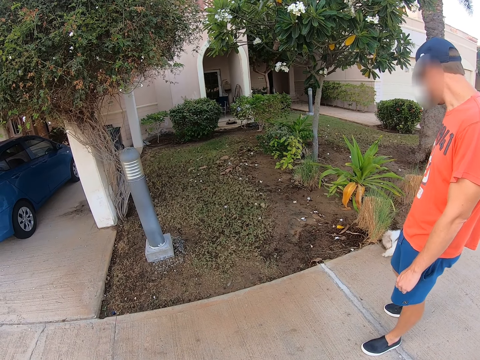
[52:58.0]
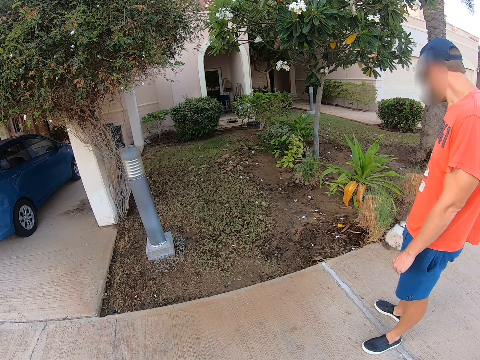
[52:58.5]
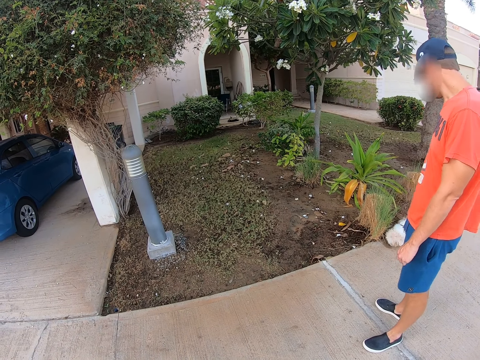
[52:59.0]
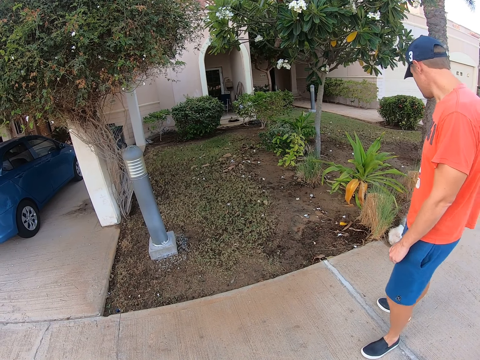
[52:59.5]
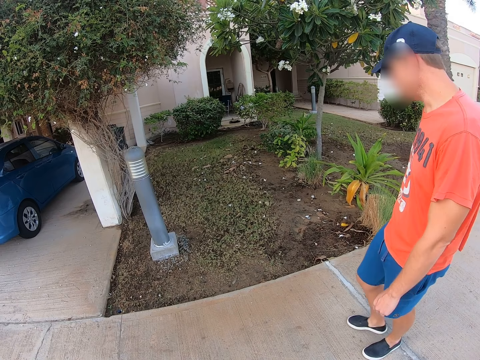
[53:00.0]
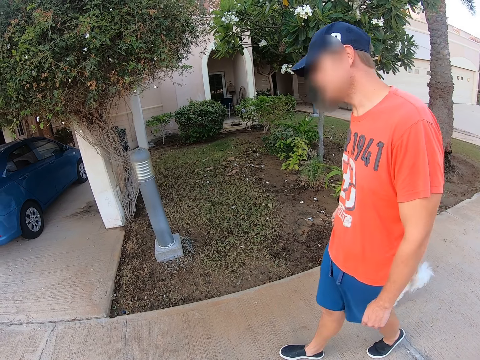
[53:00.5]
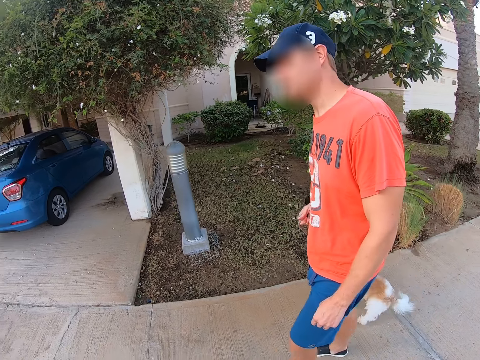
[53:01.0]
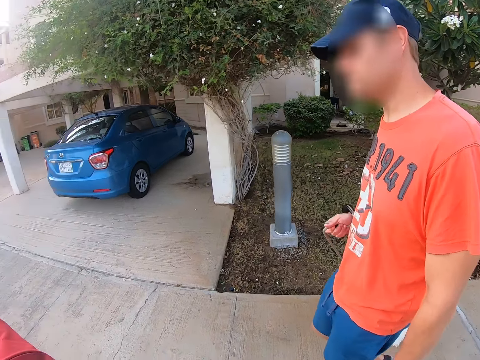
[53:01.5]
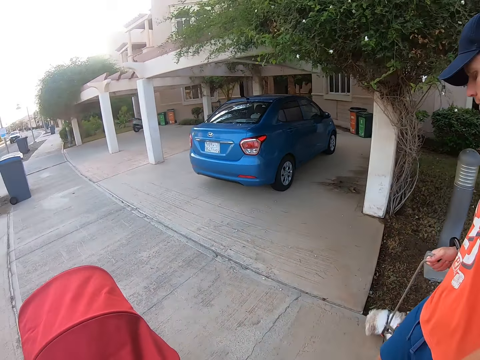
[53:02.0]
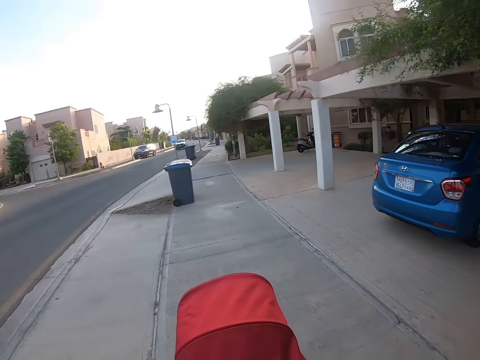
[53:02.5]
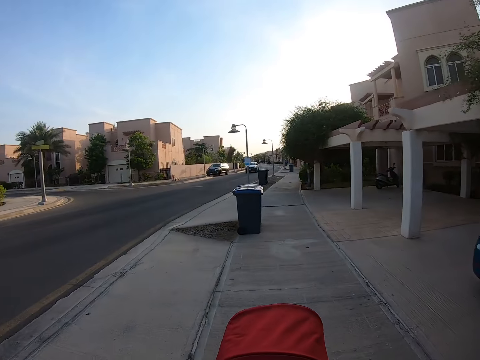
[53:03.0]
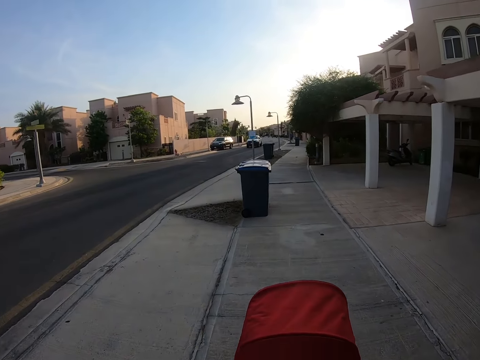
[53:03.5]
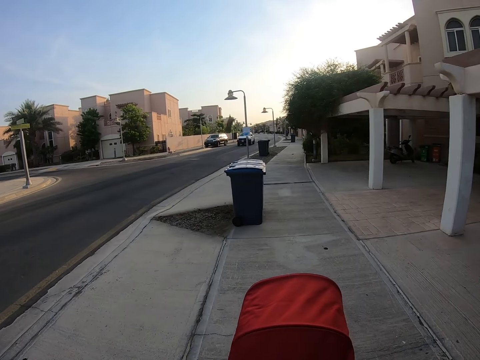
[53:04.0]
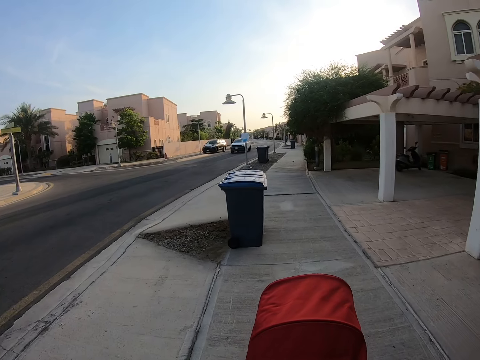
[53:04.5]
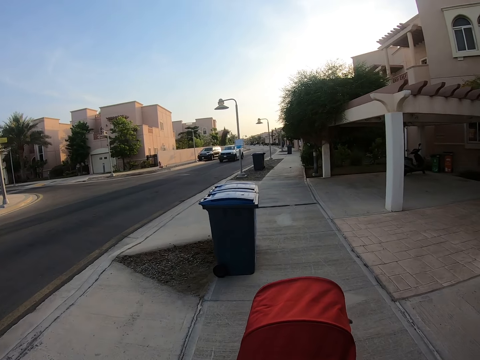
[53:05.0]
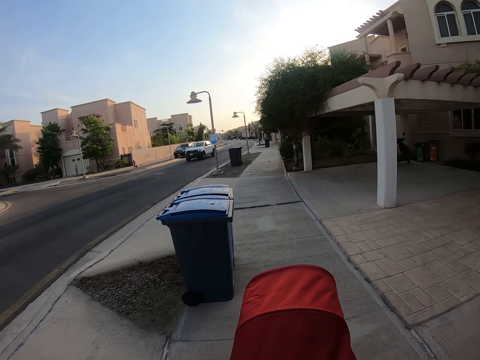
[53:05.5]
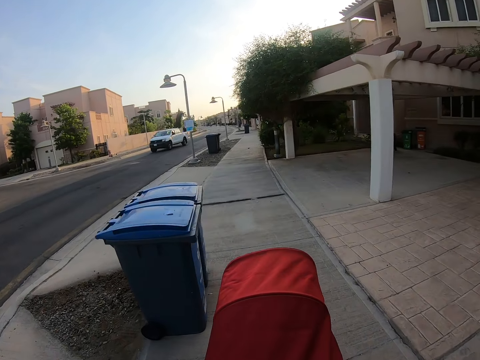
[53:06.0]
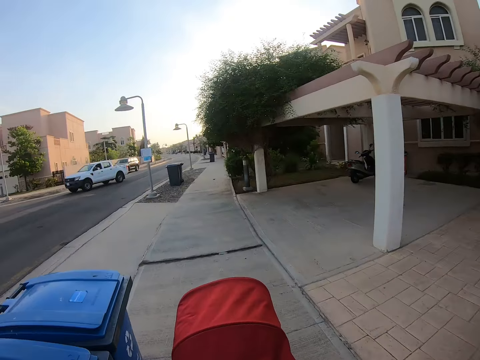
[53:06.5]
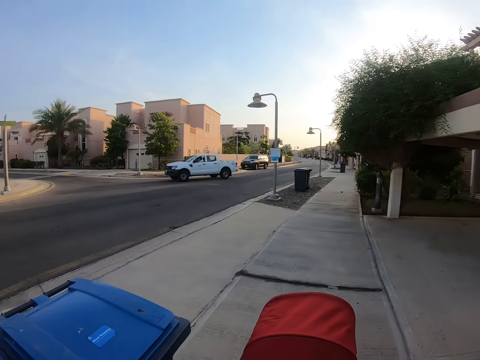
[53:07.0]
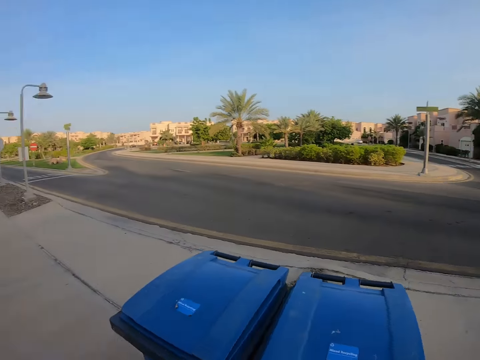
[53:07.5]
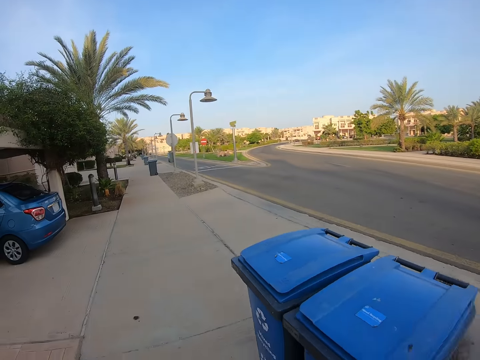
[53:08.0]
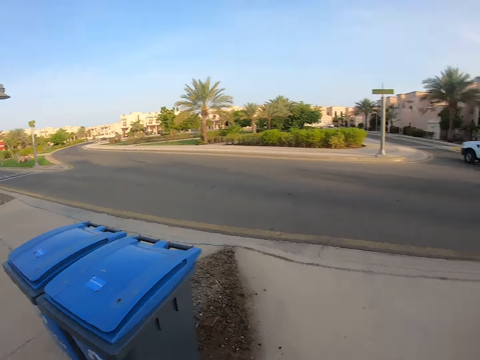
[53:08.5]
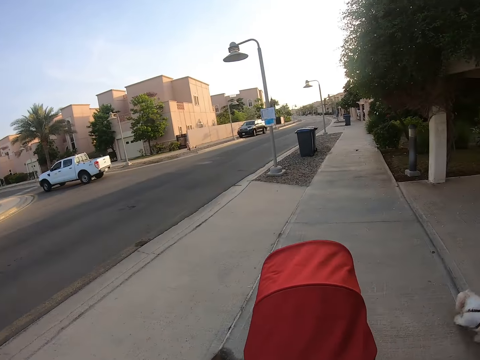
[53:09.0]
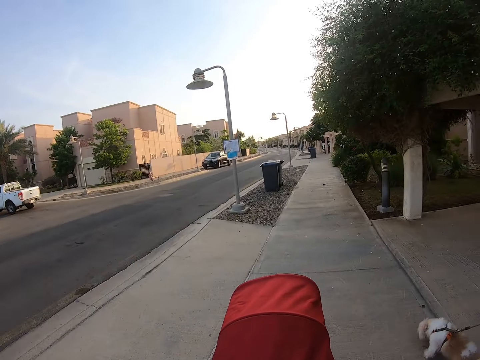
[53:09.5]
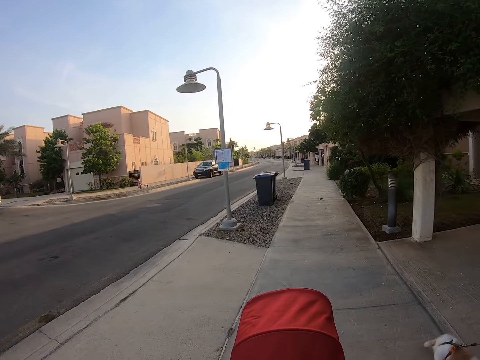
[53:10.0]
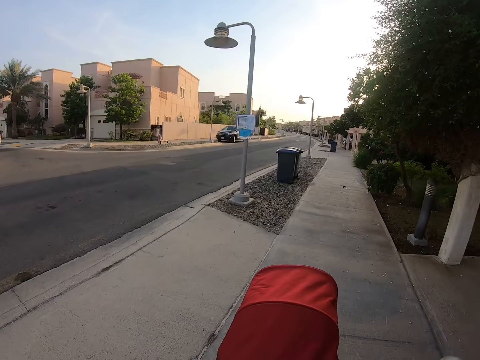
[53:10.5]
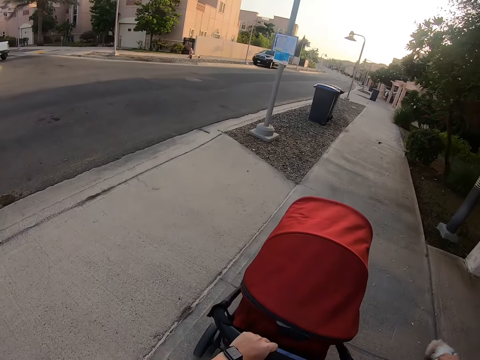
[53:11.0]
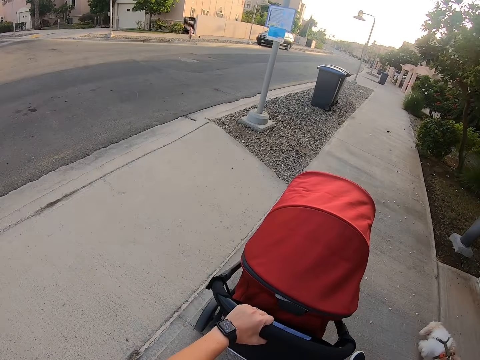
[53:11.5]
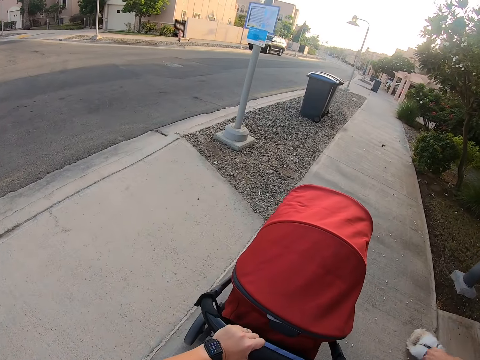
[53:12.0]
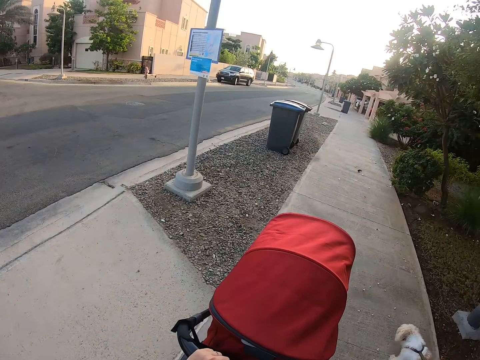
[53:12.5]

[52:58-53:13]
A man walks a dog on the pathway. The camera wearer pushes a baby stroller on the pathway. They look around and look behind. They move the baby stroller.

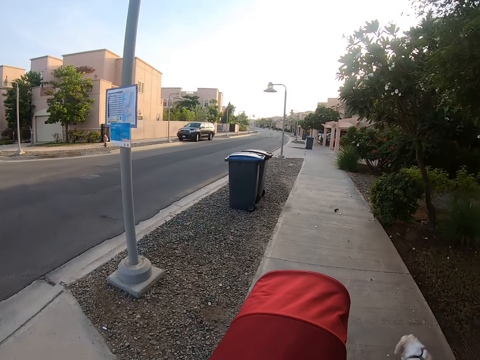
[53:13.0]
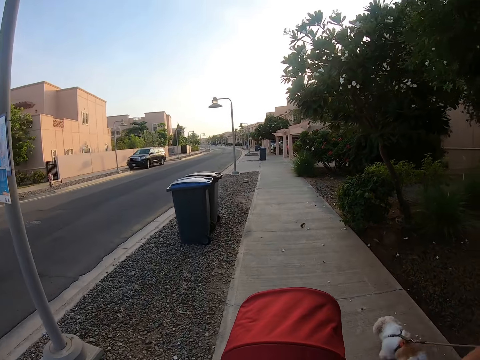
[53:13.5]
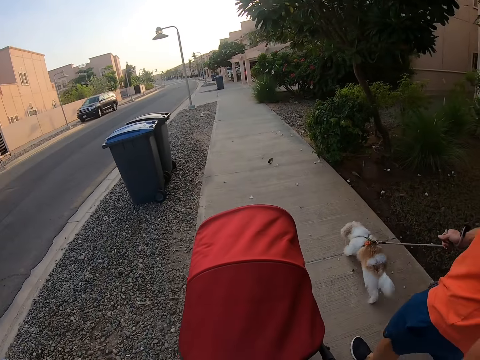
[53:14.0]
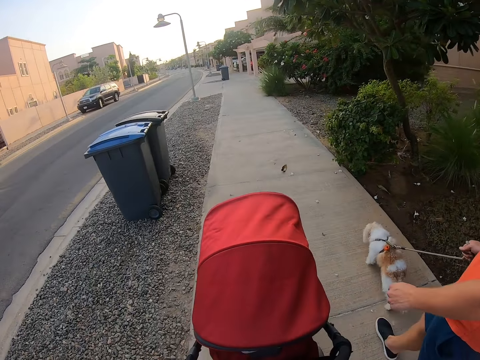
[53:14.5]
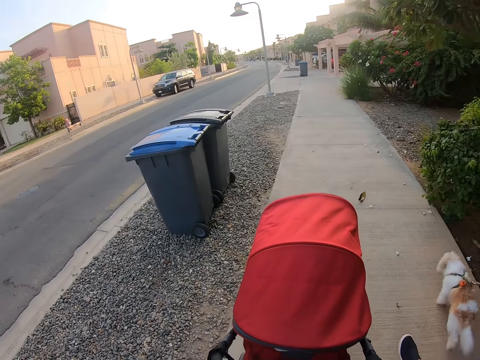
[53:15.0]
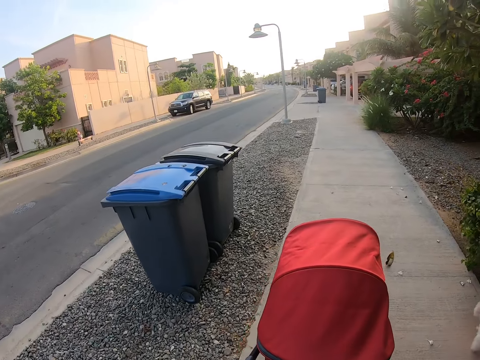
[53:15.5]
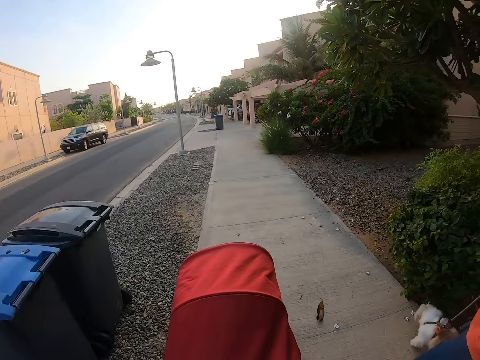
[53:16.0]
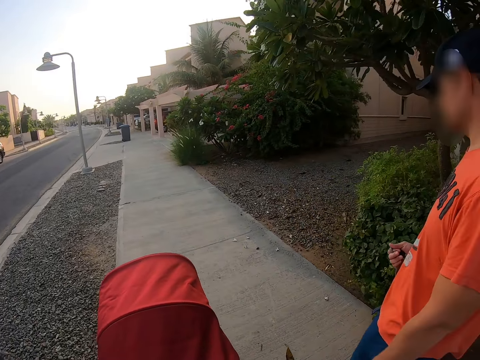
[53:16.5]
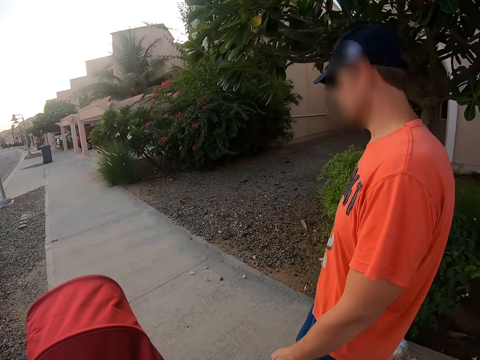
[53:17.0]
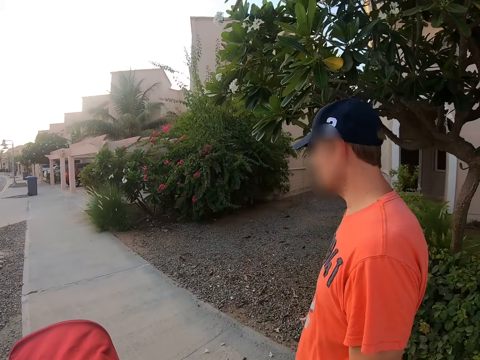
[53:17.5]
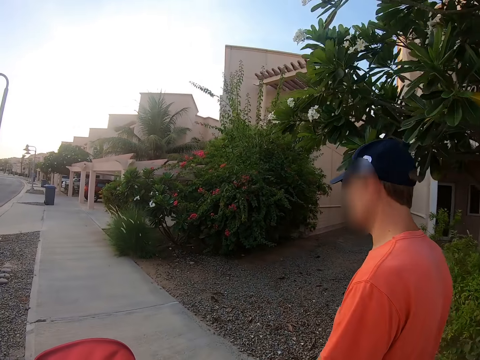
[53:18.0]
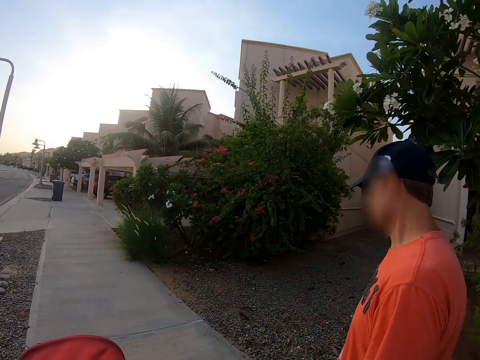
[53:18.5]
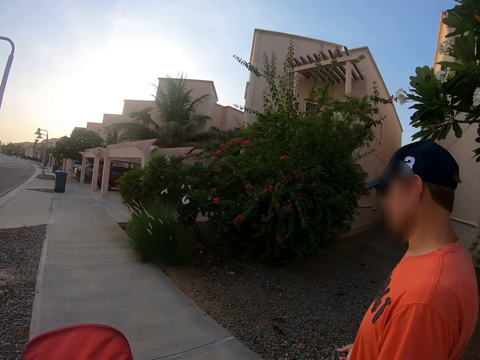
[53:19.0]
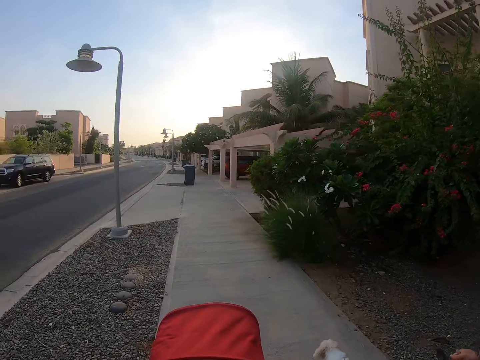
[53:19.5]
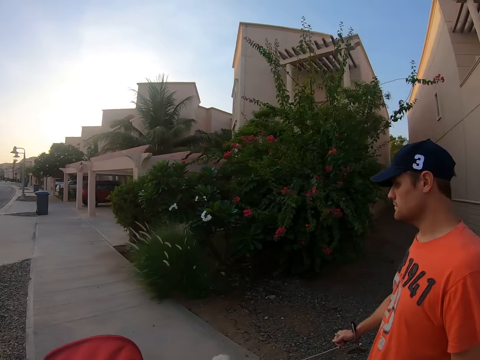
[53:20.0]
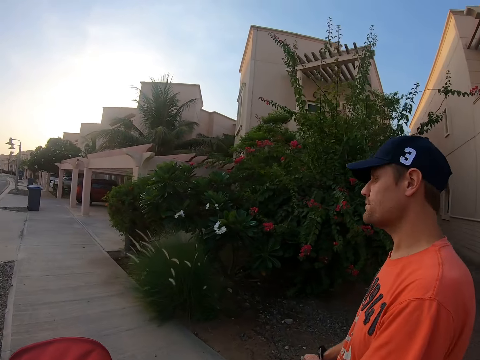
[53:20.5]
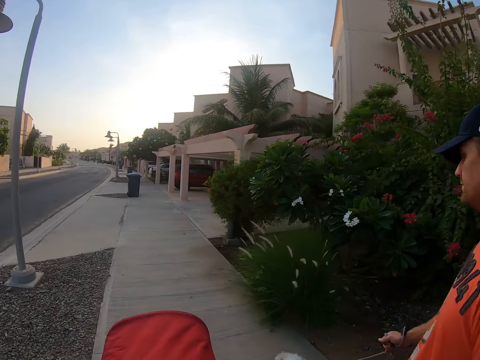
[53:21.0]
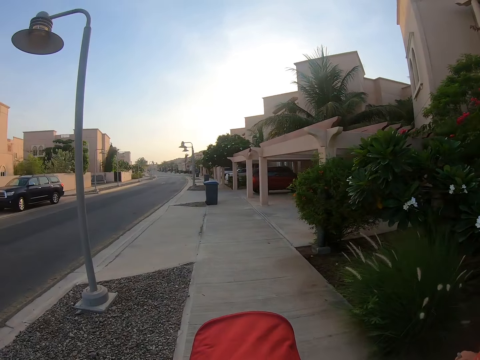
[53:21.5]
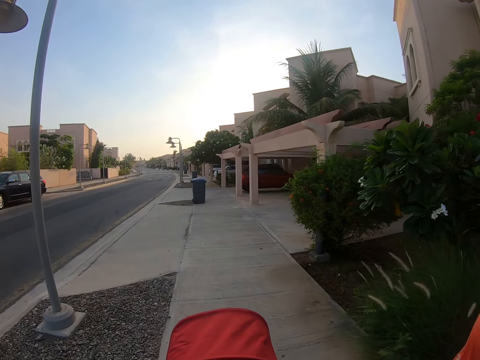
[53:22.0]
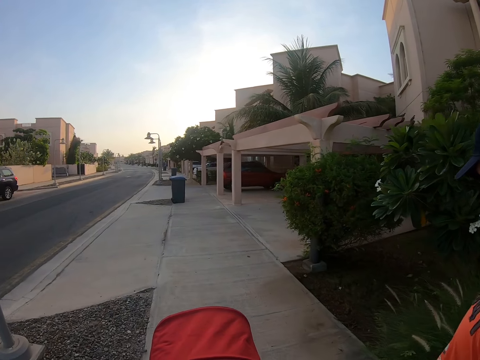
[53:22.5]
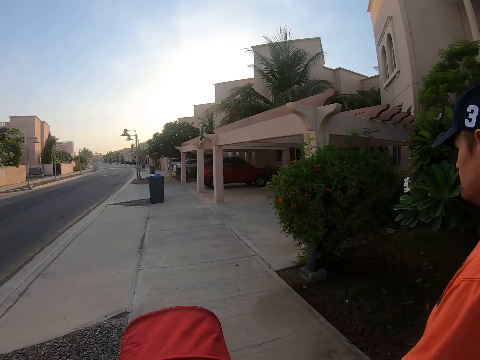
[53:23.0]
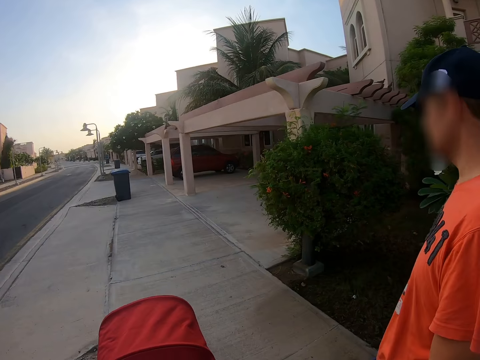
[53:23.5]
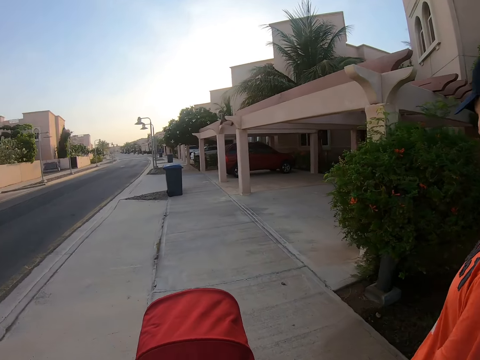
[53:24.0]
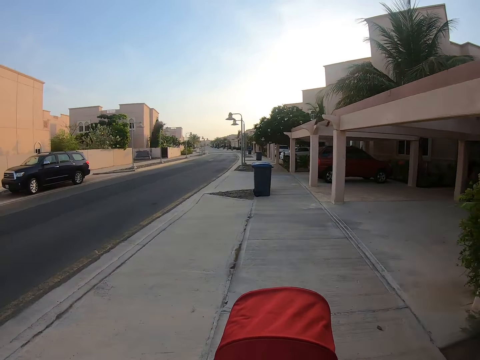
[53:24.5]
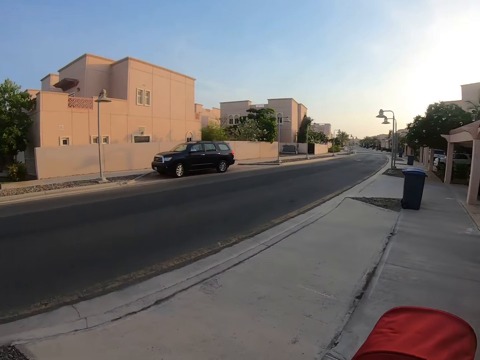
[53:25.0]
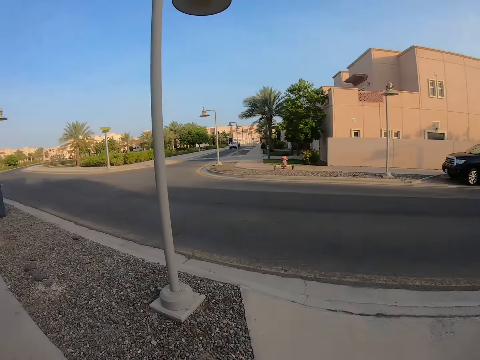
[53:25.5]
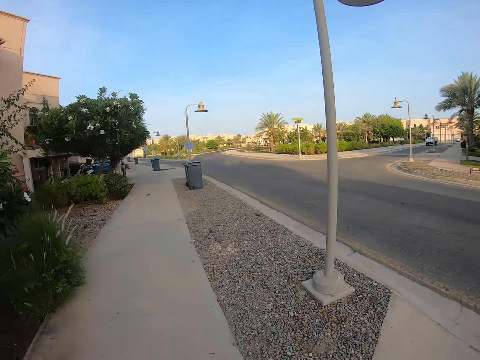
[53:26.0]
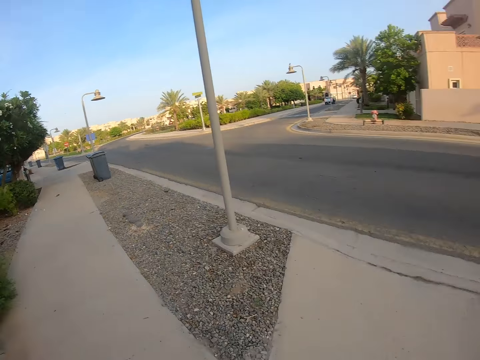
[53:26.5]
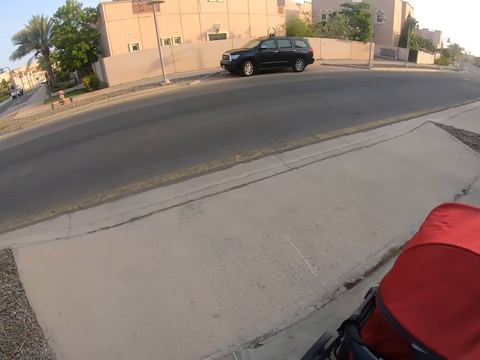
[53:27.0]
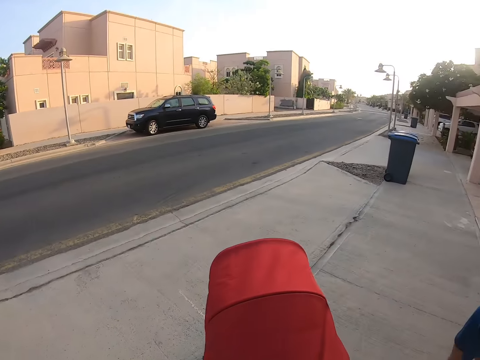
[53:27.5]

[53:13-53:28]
The camera wearer looks at a man. They turn around and look behind.
